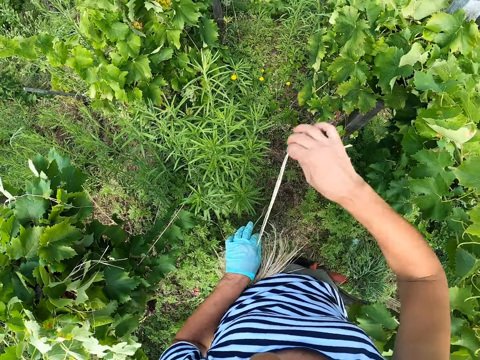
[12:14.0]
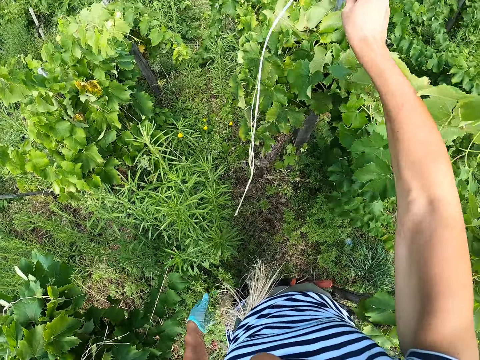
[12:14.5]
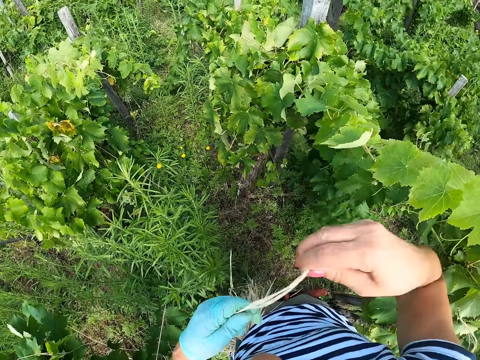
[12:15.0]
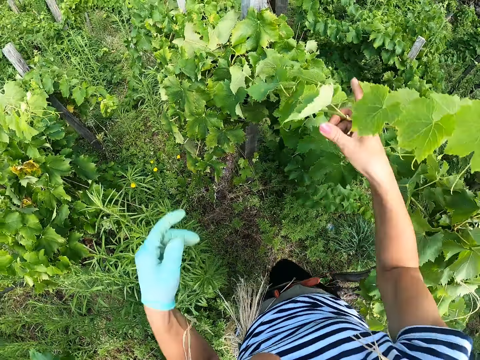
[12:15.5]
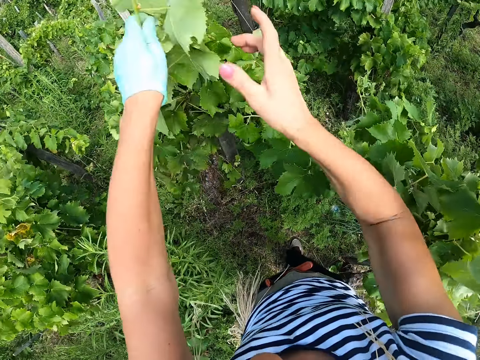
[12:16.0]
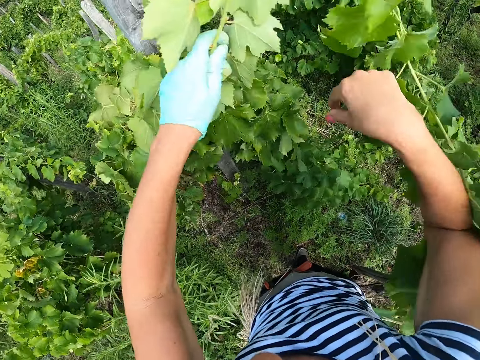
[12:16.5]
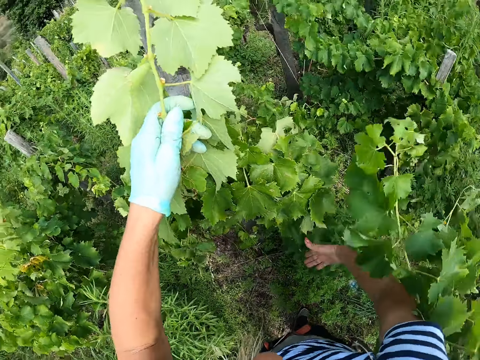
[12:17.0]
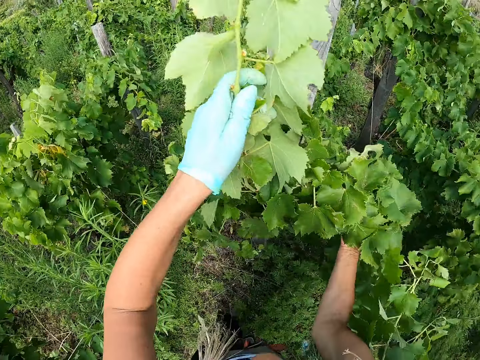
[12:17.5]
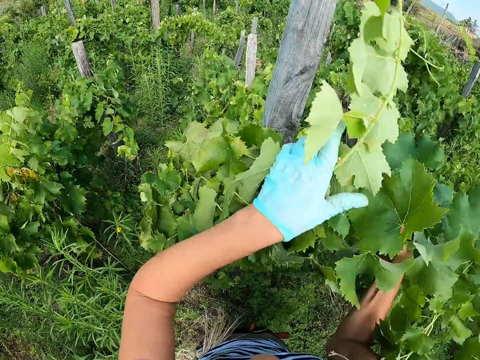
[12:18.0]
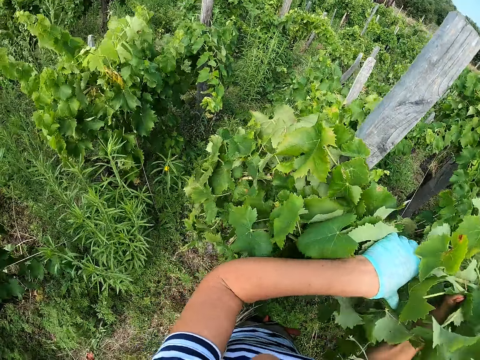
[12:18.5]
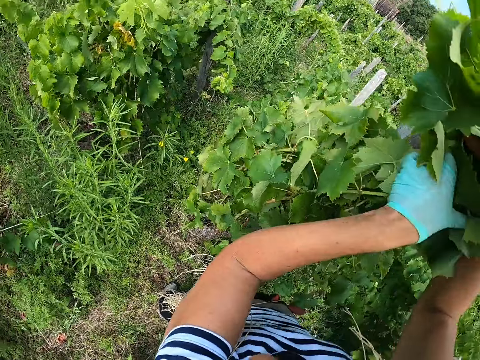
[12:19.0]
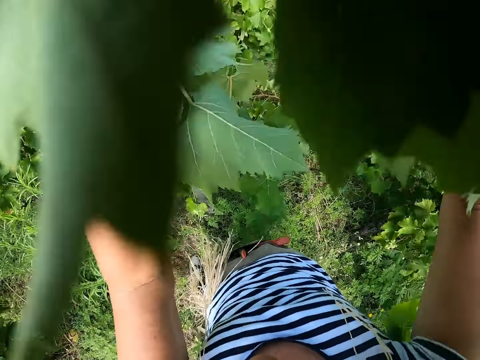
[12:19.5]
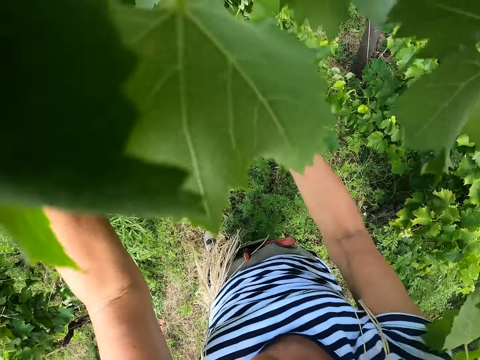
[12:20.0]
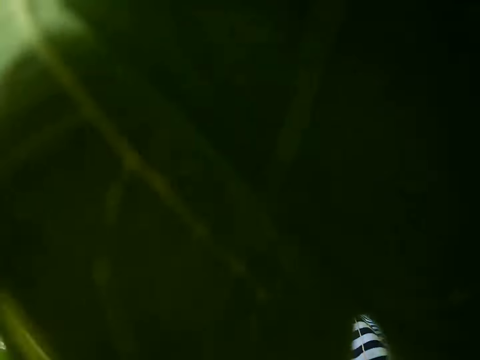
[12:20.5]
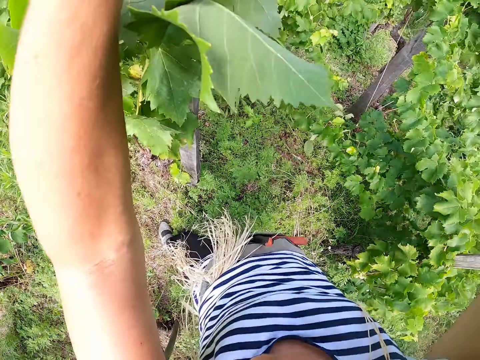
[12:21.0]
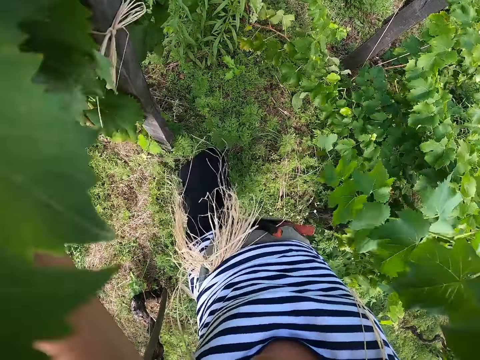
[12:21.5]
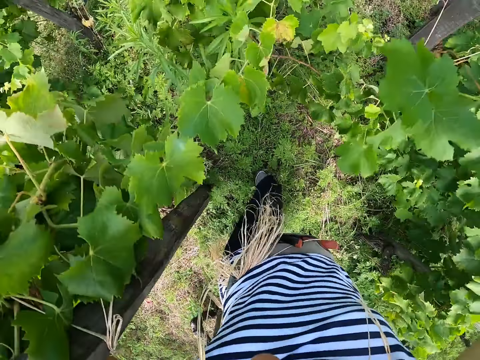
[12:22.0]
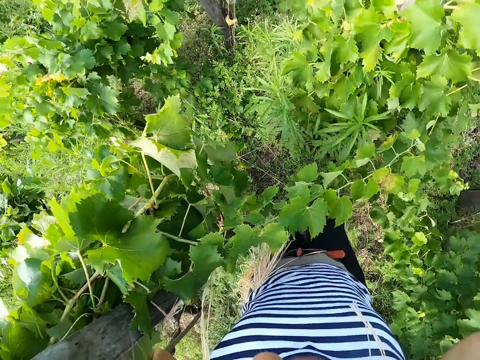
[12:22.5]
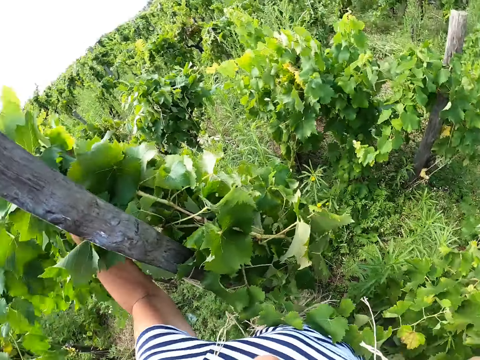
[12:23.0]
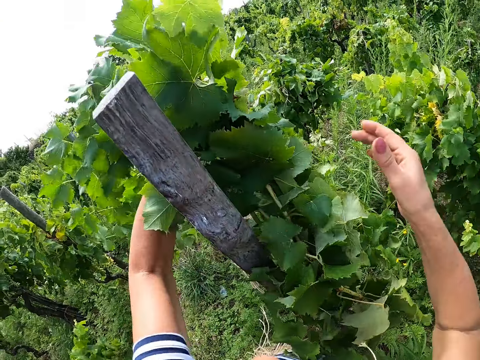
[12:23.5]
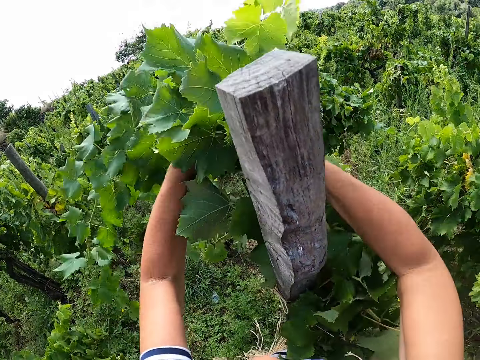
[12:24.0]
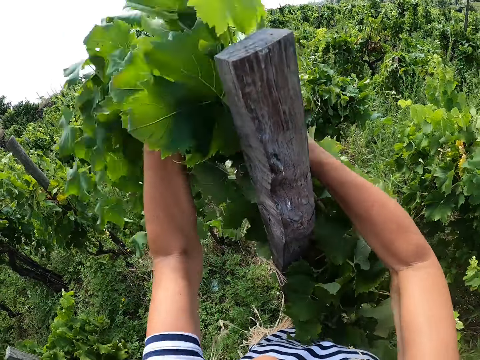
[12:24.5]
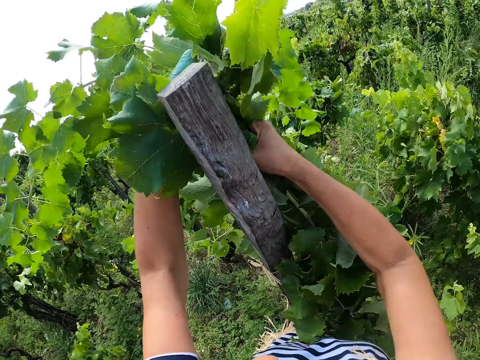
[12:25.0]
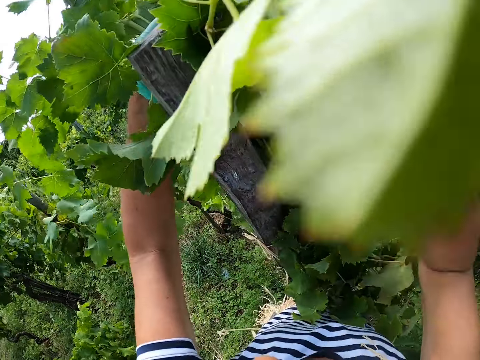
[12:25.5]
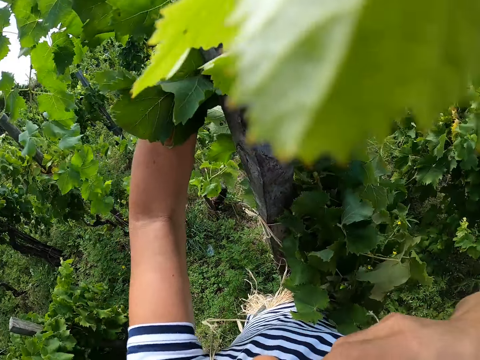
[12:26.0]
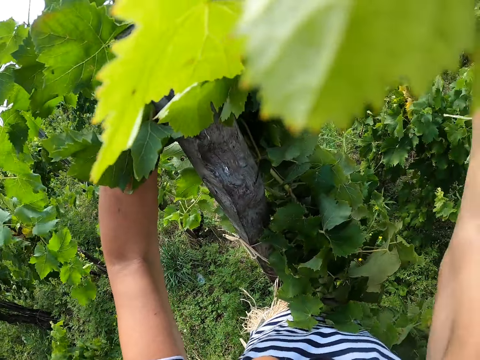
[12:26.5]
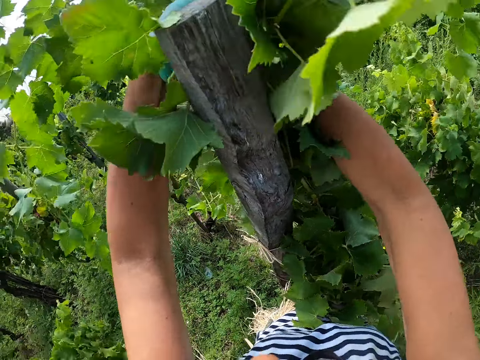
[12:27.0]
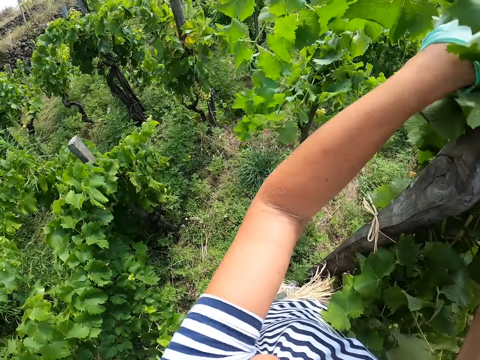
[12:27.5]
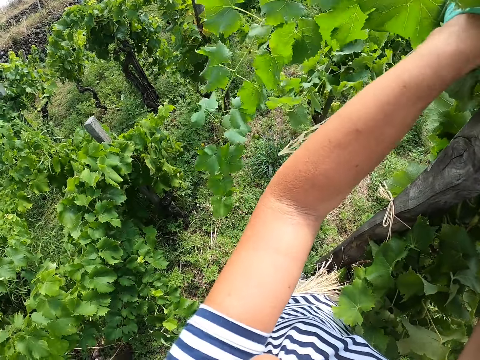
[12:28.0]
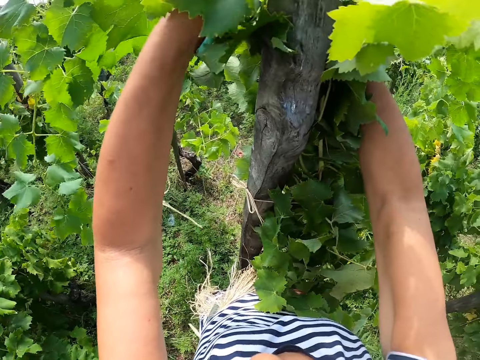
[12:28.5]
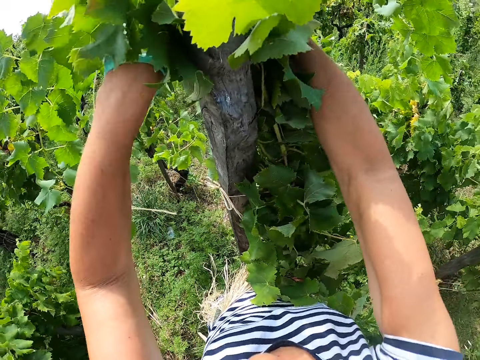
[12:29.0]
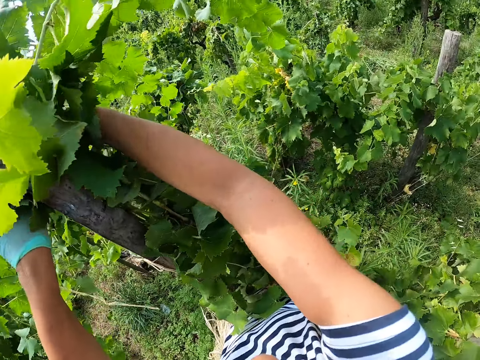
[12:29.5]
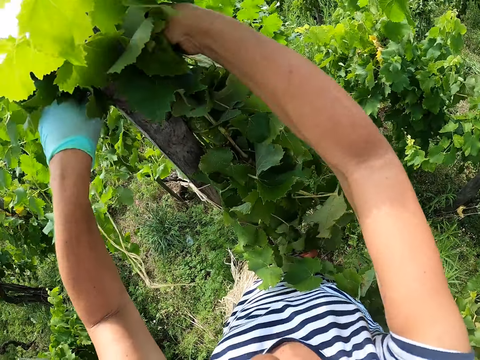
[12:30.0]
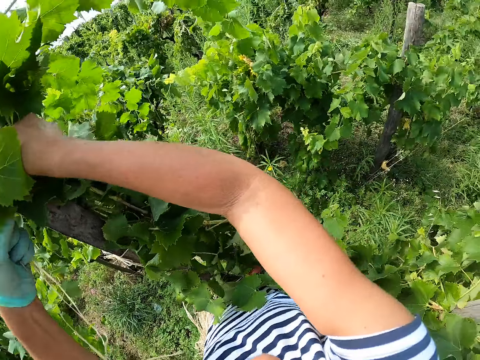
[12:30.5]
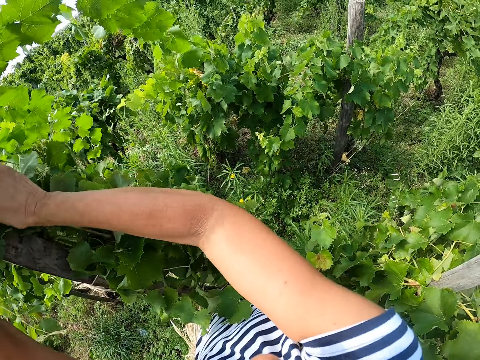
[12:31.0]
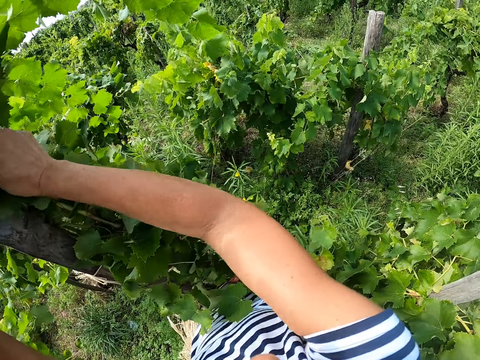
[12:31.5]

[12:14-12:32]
The camera wearer bites the strings. They pick the branches and gather plants around a pole. They pick the strings and tie the branches with the strings.

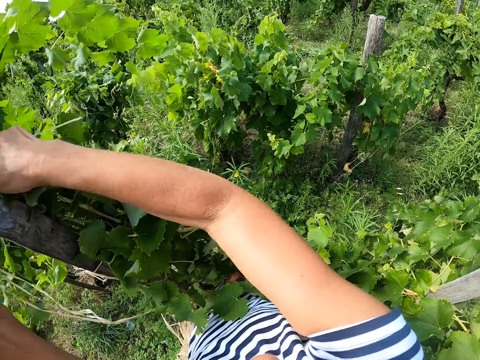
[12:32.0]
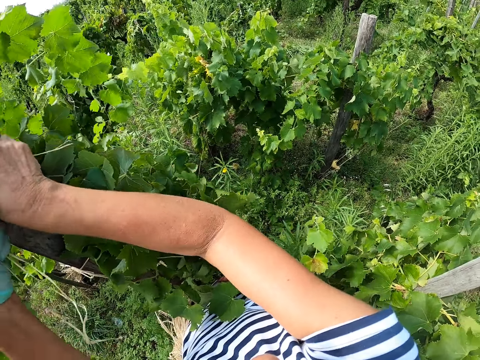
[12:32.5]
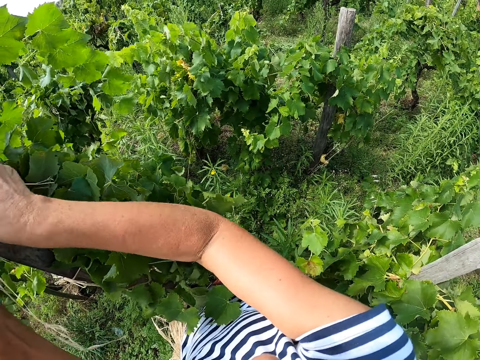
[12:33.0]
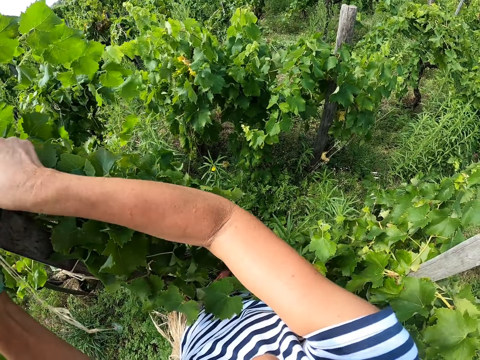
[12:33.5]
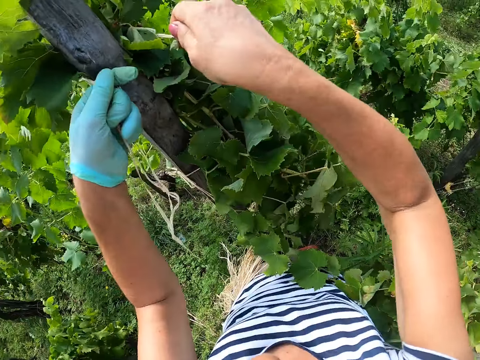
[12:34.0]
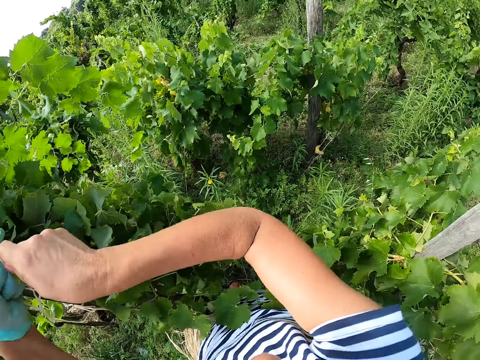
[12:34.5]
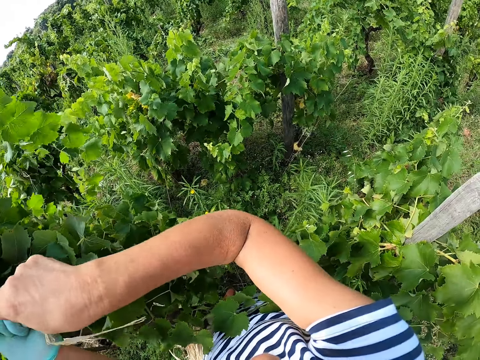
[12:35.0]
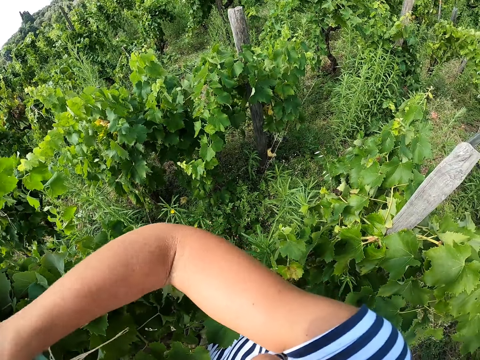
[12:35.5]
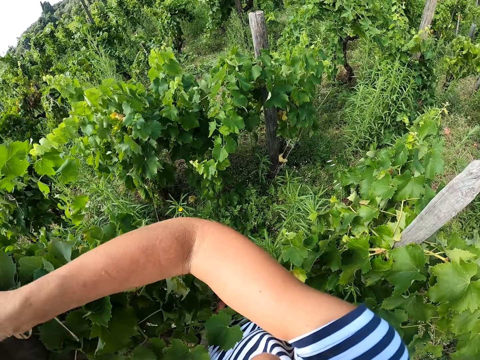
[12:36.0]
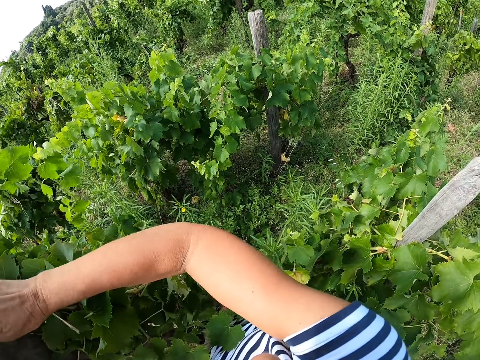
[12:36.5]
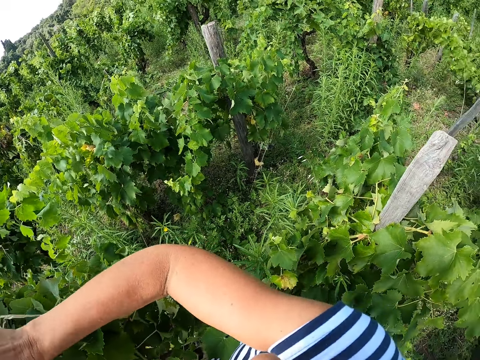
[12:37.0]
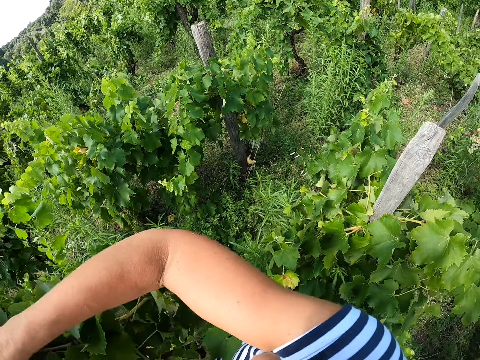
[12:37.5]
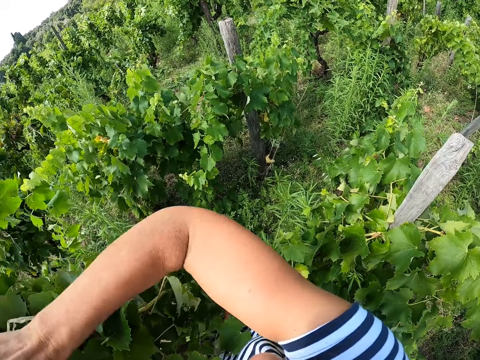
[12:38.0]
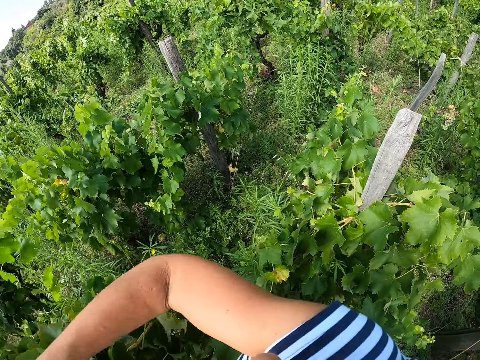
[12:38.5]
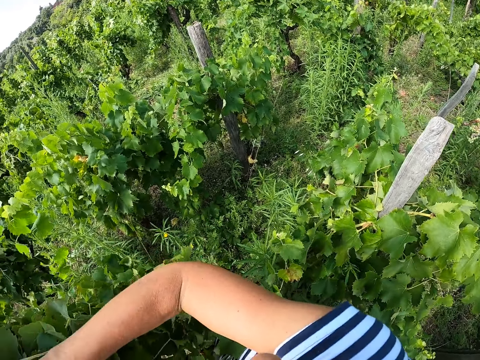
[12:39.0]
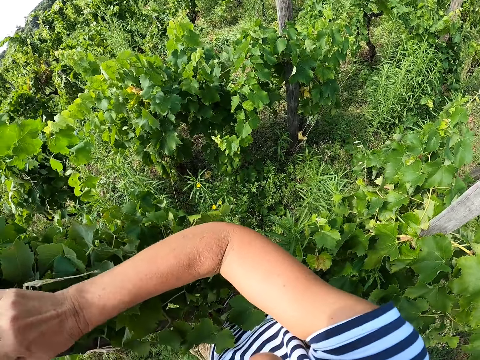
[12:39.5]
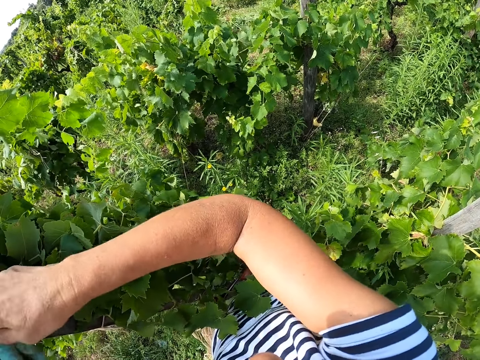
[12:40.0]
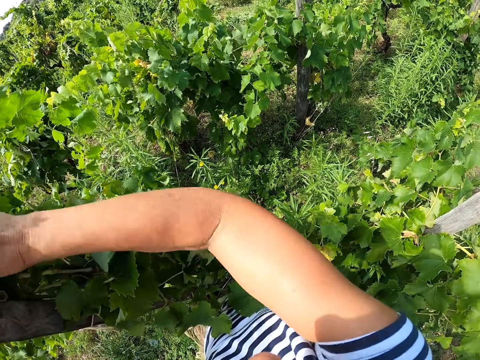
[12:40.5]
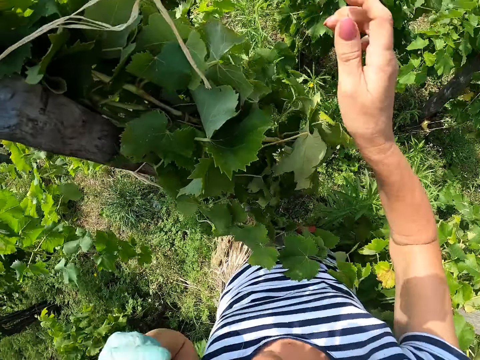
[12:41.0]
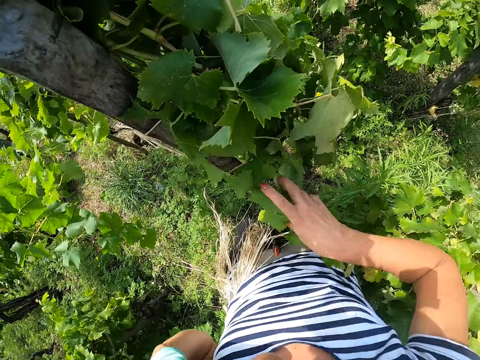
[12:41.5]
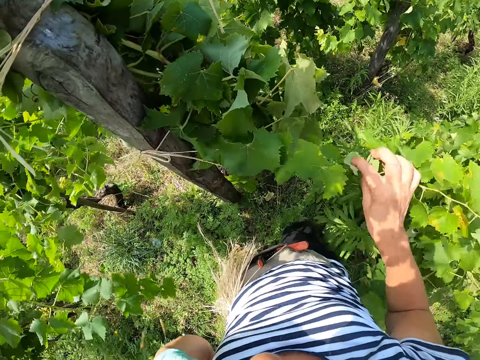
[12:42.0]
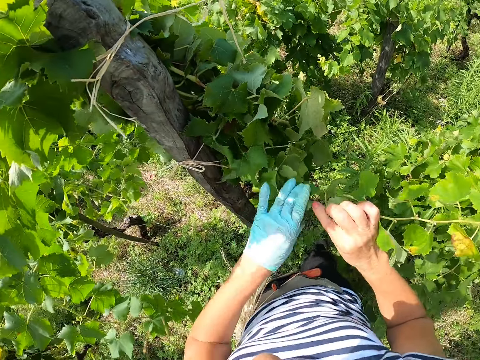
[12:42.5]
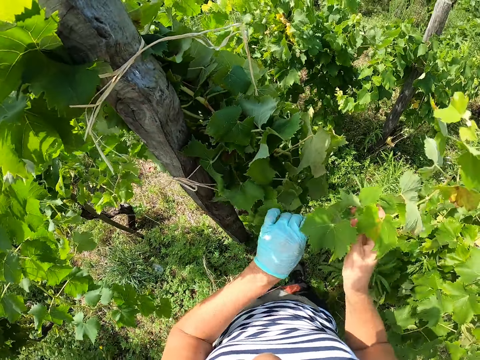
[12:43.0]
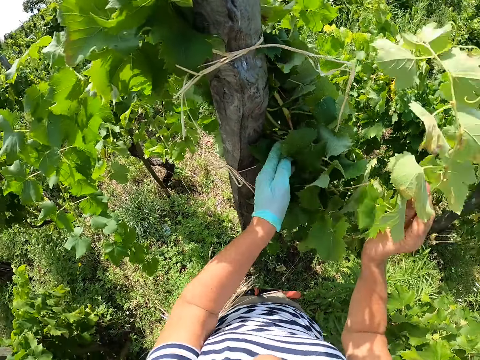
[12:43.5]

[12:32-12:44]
The camera wearer ties a plant to a pole with a rope. They move the branch. They lift the plant towards the pole.
